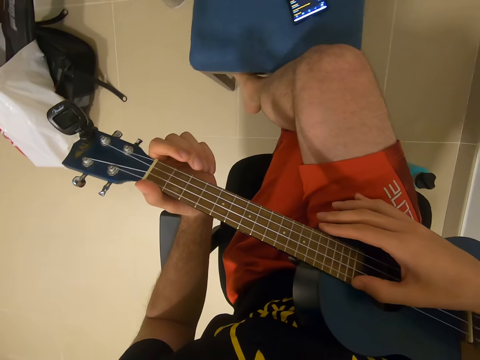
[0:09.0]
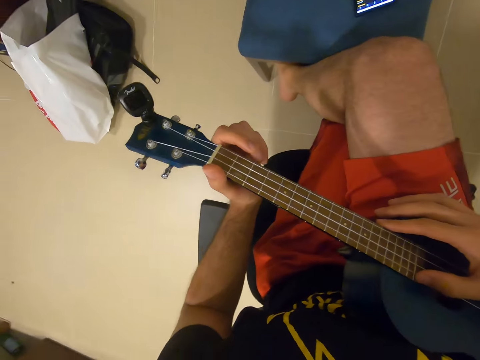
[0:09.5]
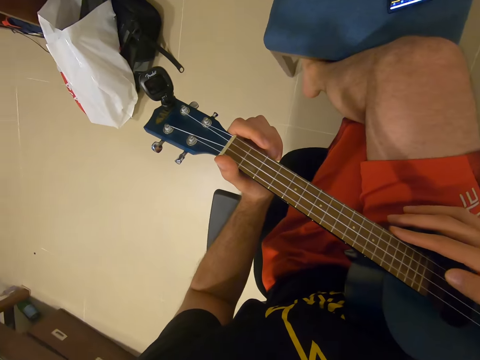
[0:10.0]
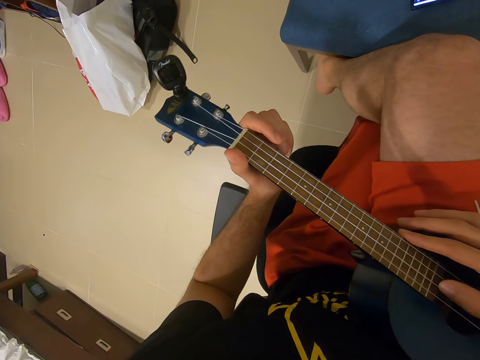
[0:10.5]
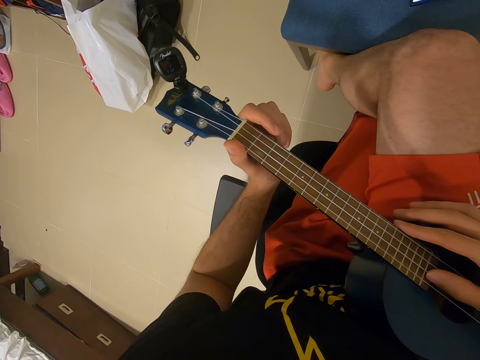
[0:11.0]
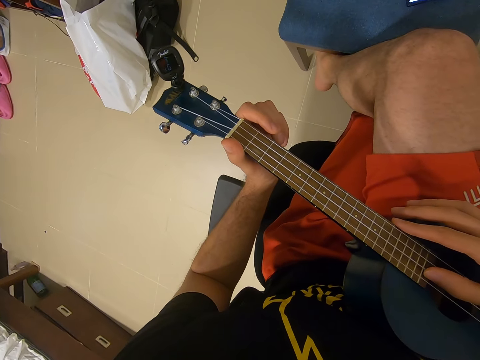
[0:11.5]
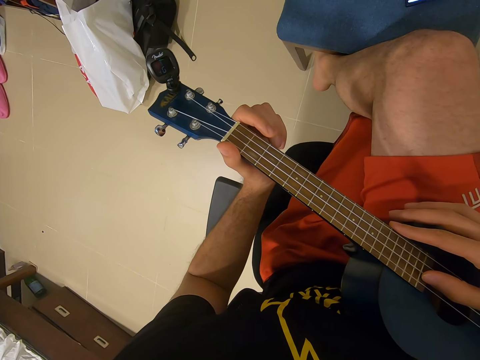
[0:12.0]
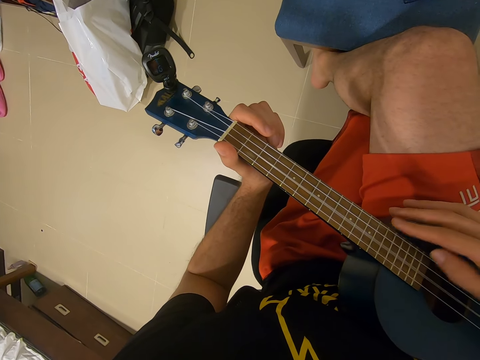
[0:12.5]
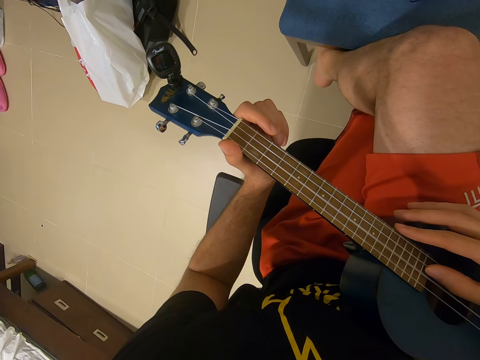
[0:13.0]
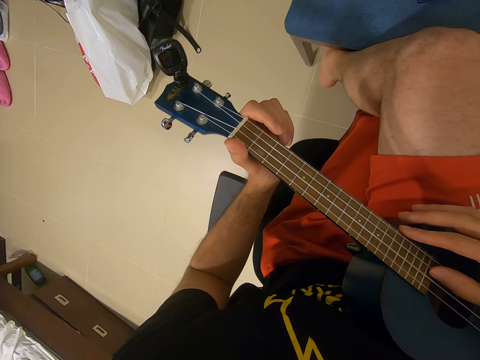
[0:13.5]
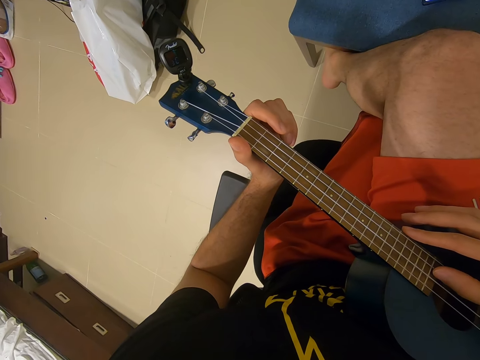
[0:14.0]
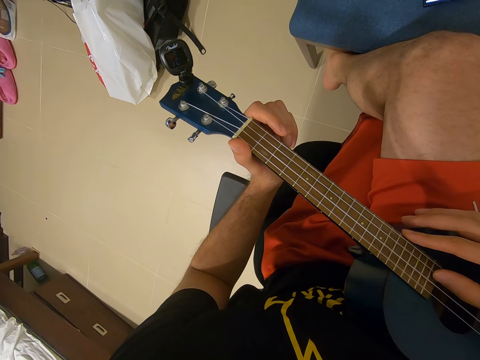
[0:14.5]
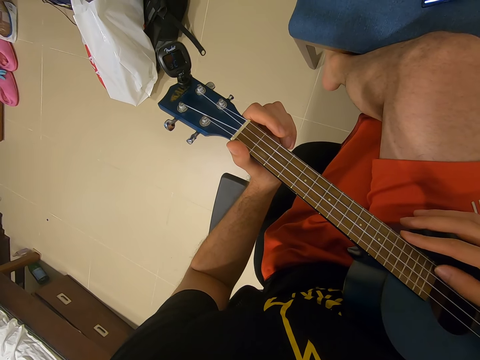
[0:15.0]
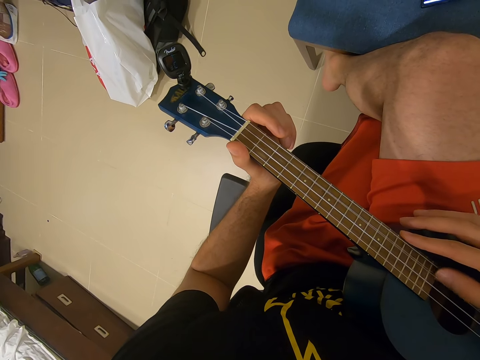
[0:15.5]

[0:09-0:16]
The camera wearer plays the guitar with both hands in the room.

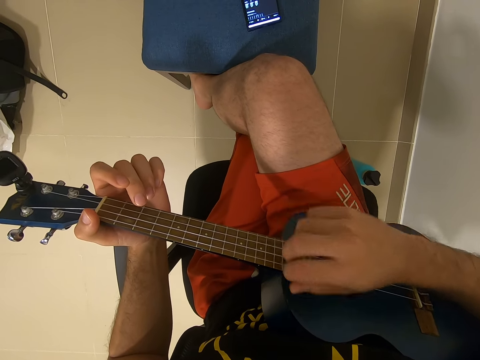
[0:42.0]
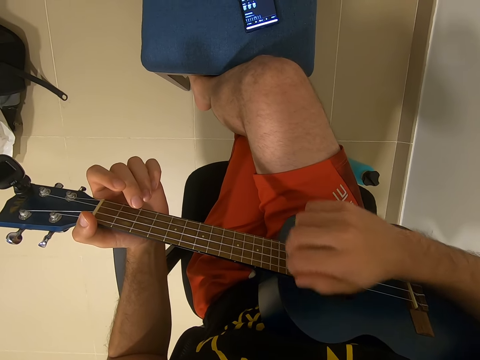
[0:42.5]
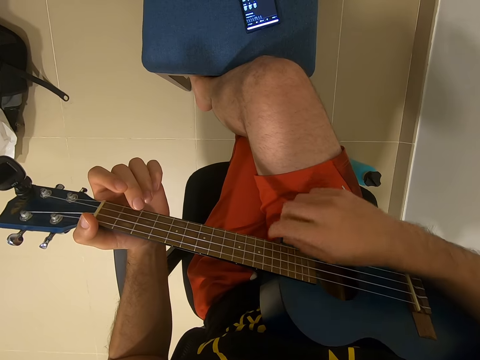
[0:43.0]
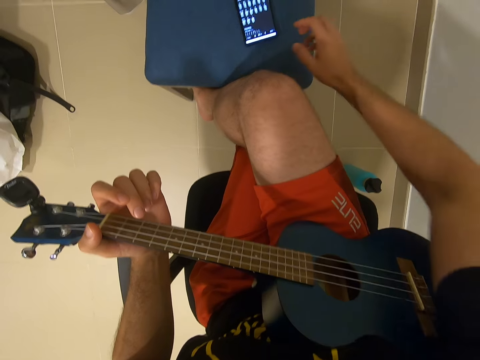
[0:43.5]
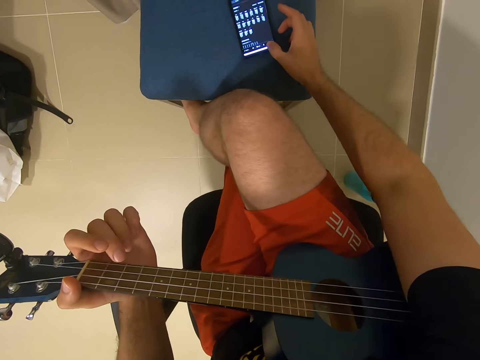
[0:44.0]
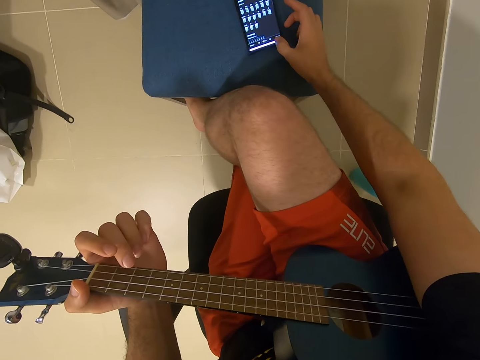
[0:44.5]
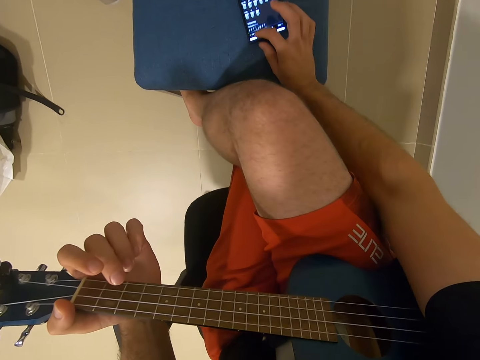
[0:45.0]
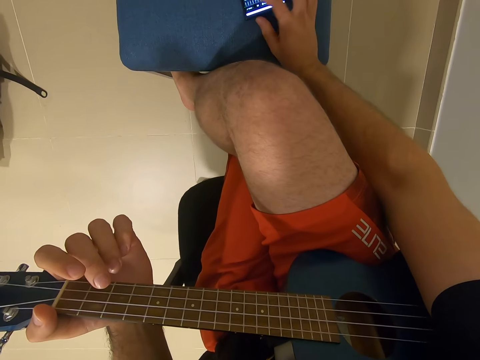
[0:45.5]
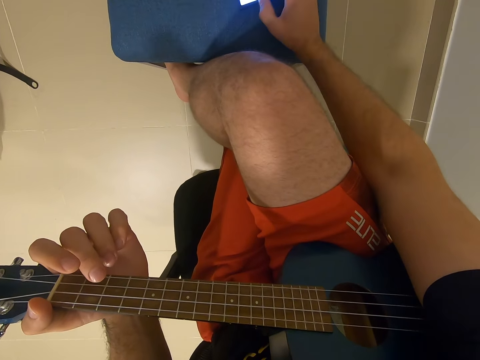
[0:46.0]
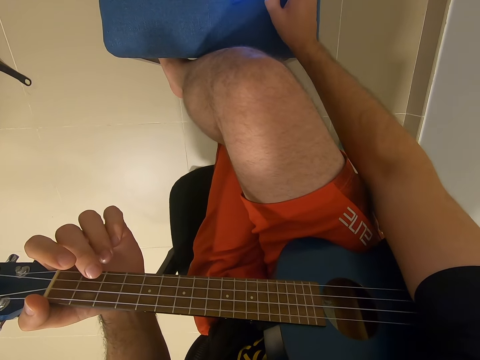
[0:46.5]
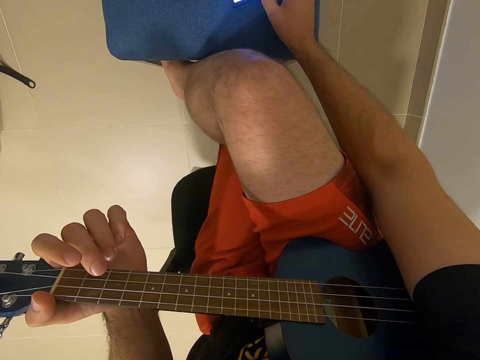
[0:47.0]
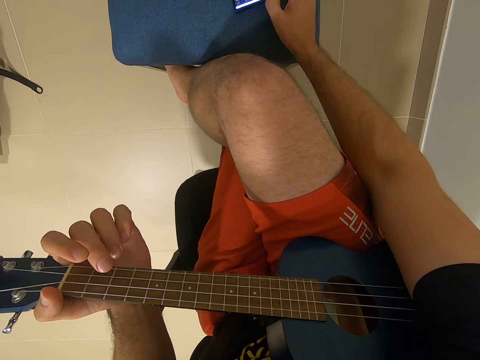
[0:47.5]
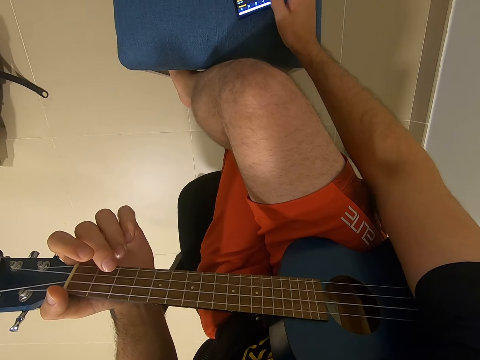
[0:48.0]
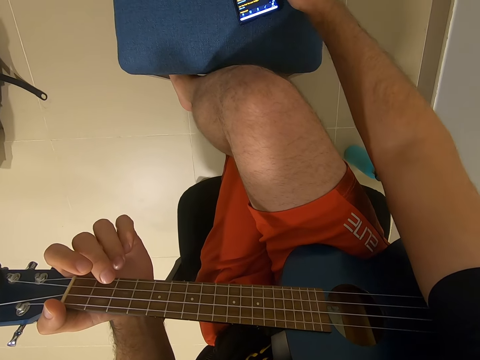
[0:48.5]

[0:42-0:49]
The camera wearer operates the cellphone on the chair with his right hand in the room.

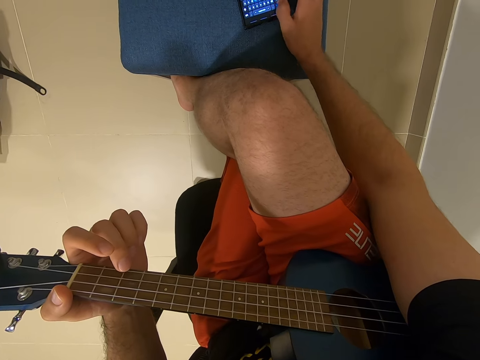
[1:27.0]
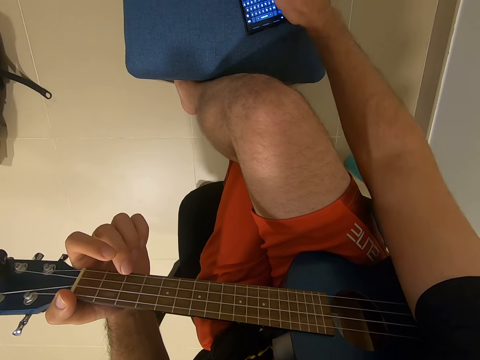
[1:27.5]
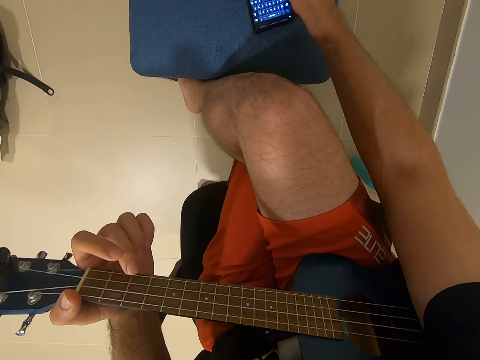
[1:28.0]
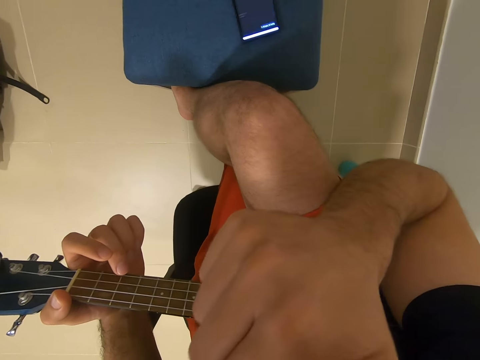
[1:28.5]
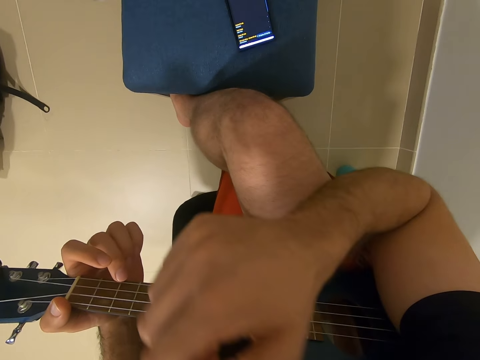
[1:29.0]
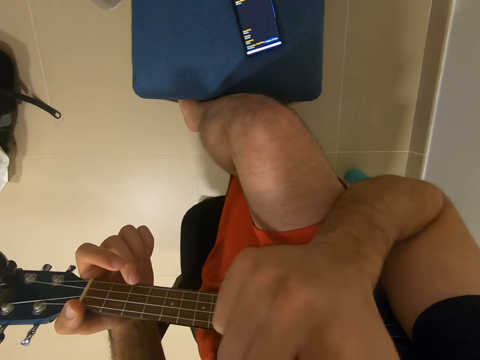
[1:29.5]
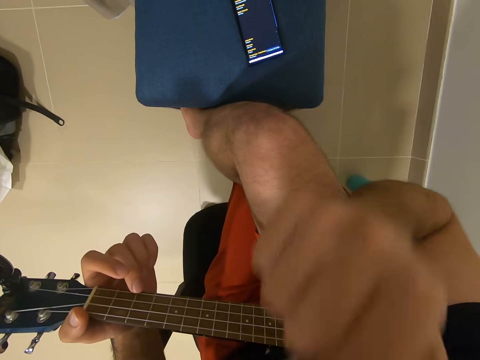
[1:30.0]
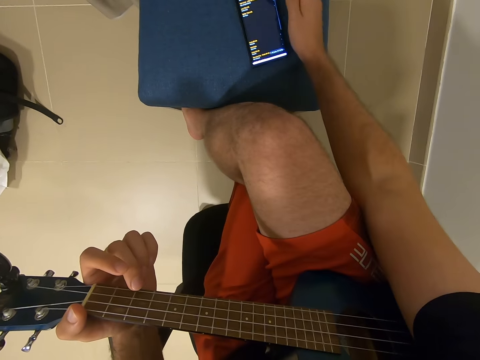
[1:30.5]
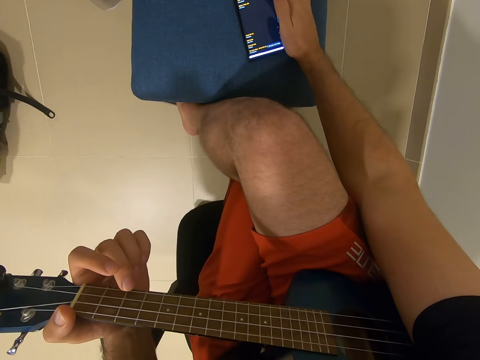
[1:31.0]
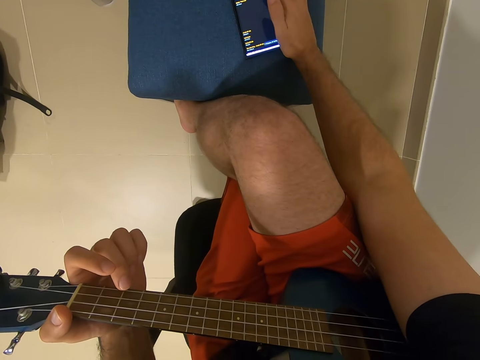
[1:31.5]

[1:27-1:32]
The camera wearer touches his face with his right hand. He operates the cellphone on the chair with his right hand in the room.

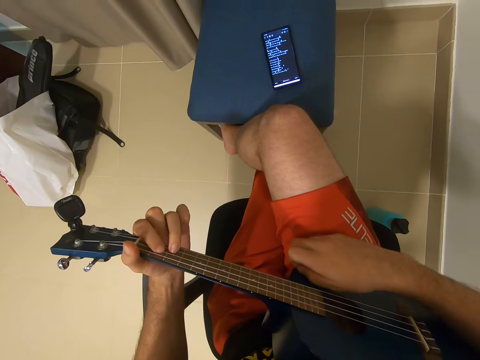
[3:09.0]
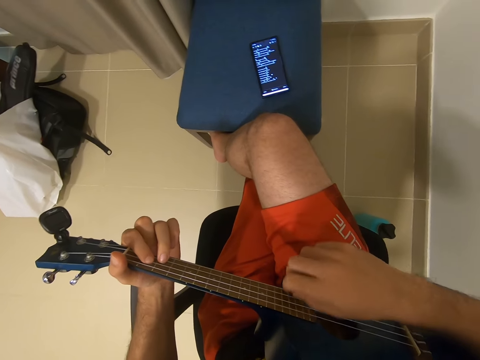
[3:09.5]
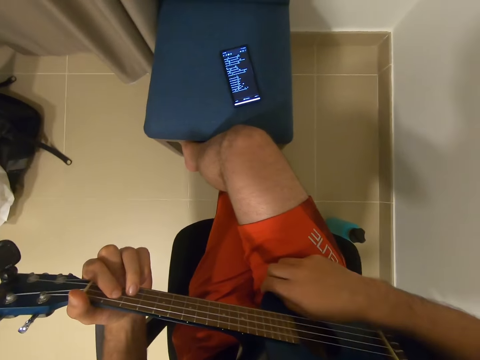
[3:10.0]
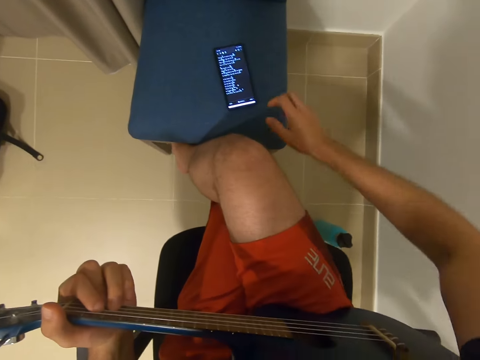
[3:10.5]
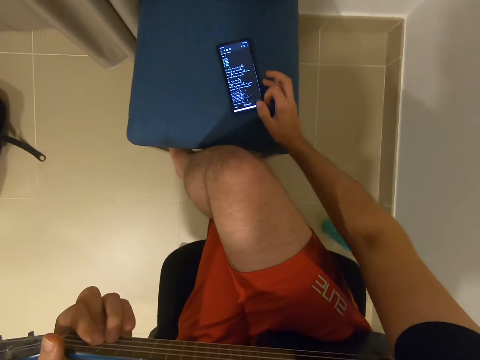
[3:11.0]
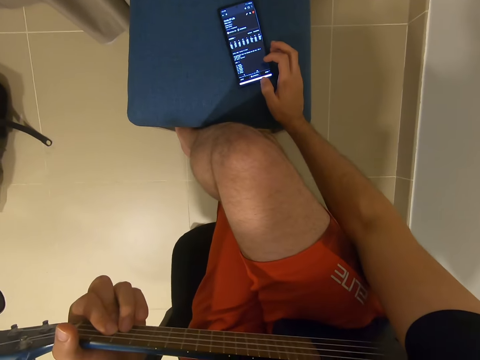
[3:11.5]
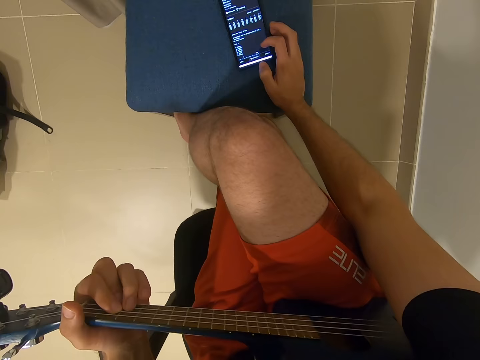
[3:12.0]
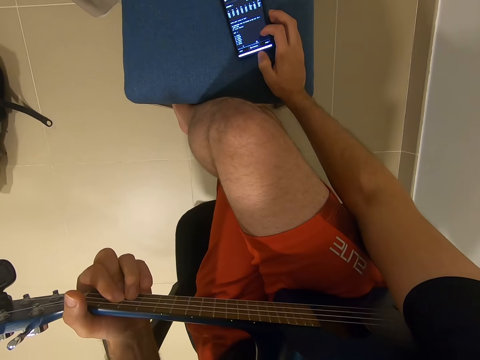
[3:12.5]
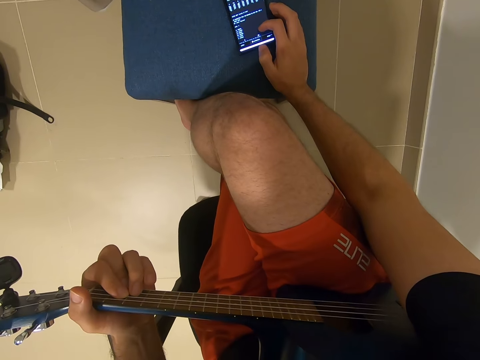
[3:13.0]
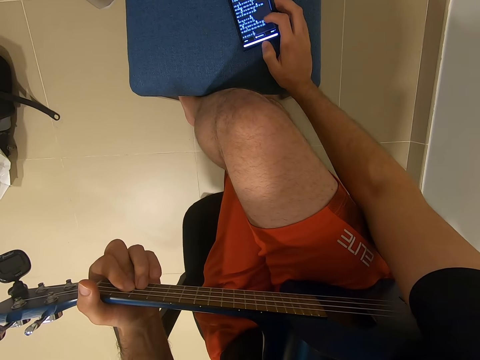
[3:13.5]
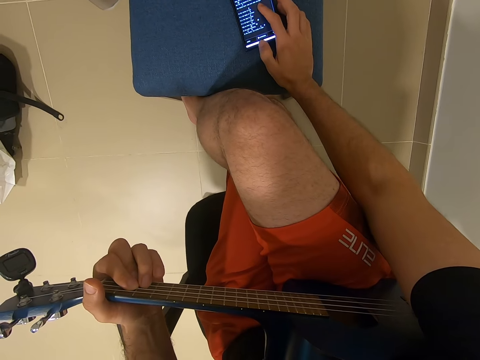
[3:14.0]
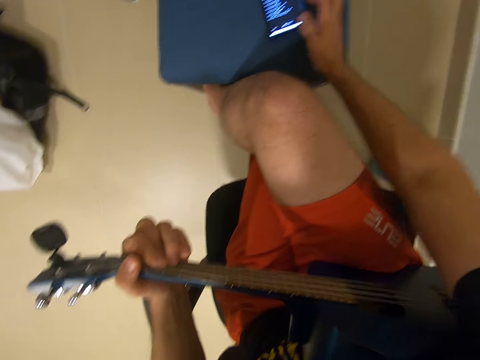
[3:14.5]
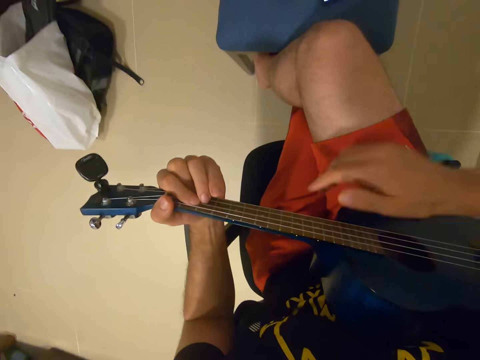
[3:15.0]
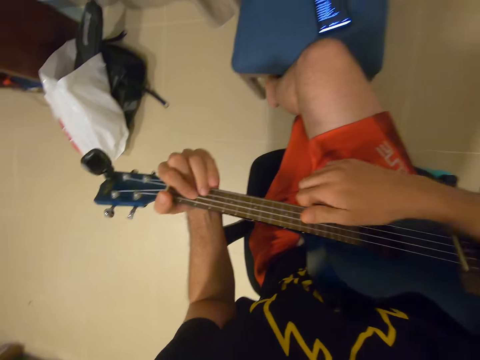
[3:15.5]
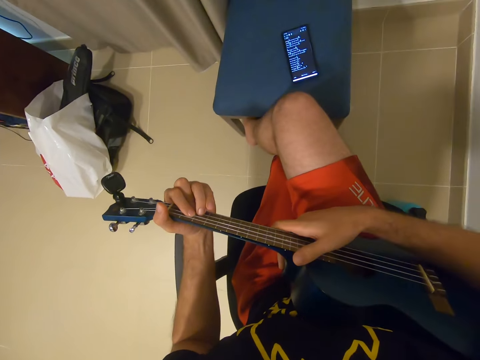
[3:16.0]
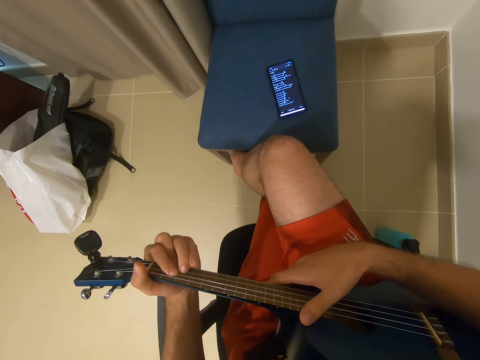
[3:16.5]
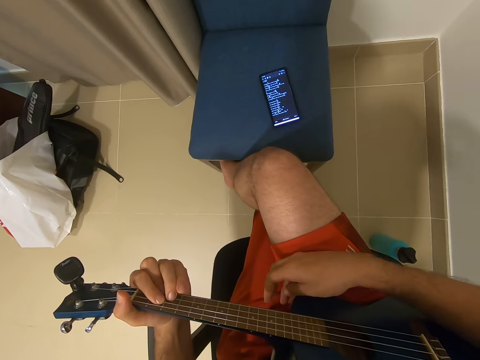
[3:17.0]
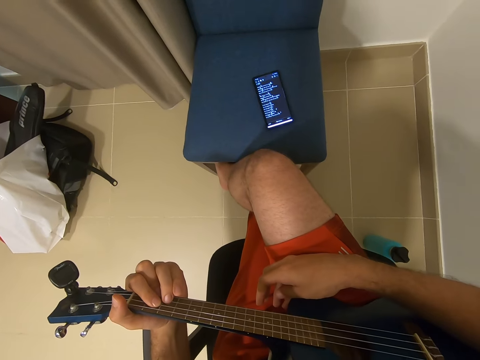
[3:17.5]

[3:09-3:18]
The camera wearer operates the cellphone on the chair with his right hand in the room. He plays the guitar with both hands in the room.
